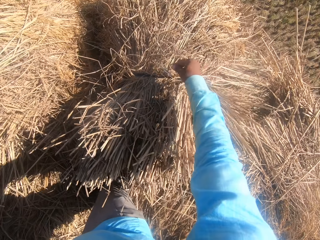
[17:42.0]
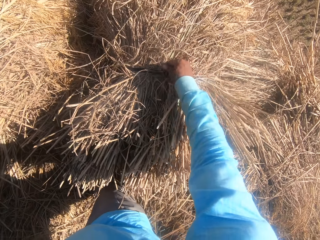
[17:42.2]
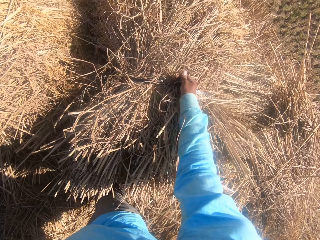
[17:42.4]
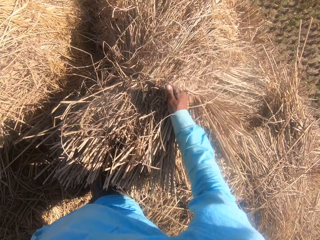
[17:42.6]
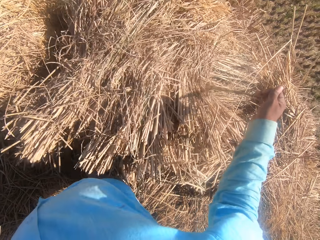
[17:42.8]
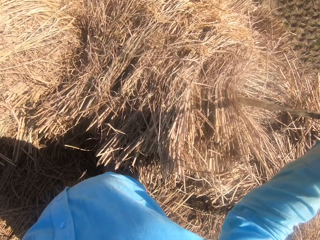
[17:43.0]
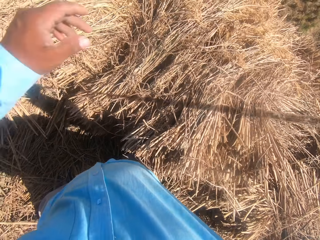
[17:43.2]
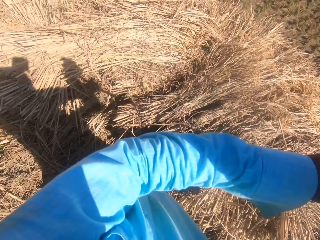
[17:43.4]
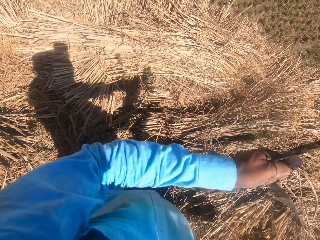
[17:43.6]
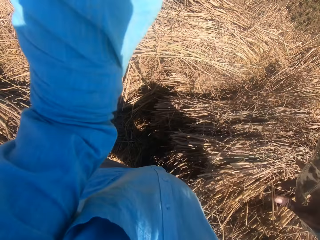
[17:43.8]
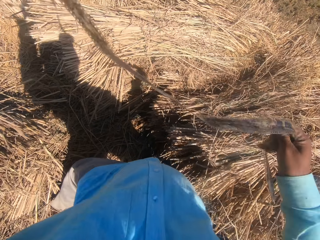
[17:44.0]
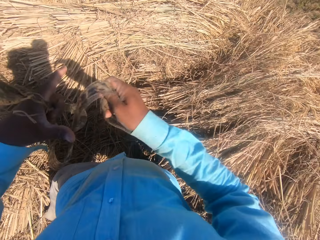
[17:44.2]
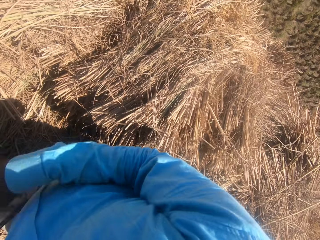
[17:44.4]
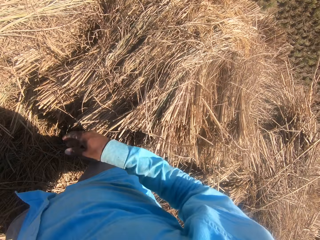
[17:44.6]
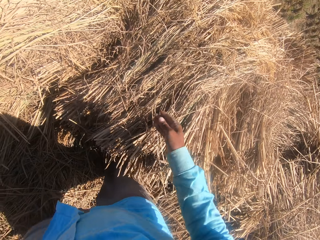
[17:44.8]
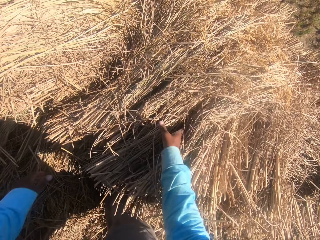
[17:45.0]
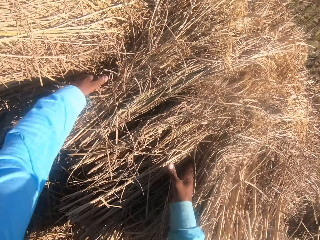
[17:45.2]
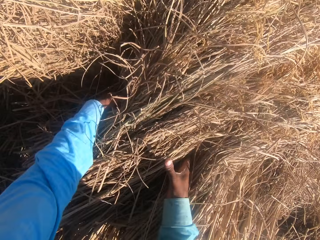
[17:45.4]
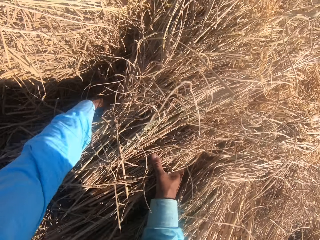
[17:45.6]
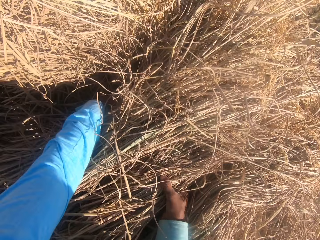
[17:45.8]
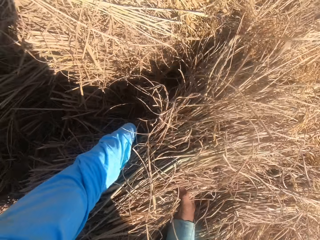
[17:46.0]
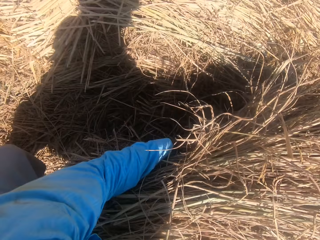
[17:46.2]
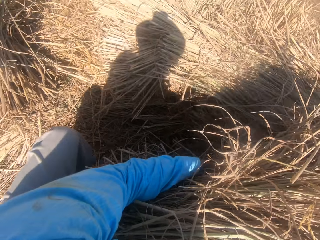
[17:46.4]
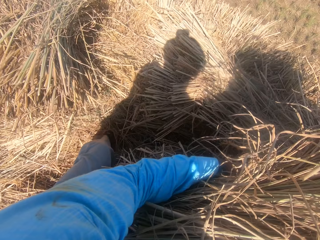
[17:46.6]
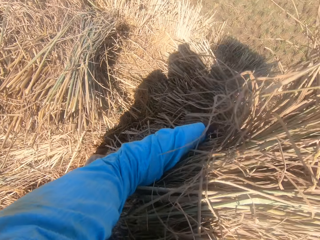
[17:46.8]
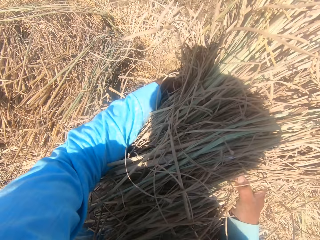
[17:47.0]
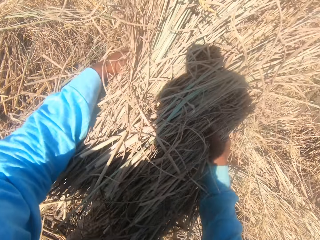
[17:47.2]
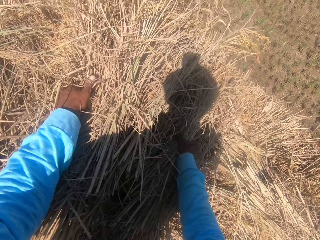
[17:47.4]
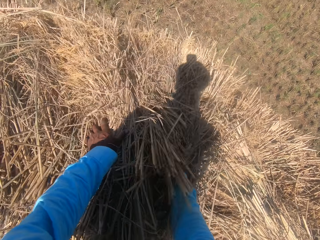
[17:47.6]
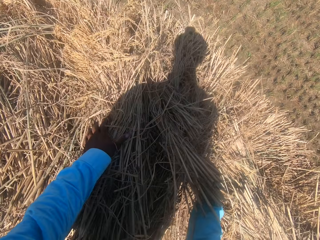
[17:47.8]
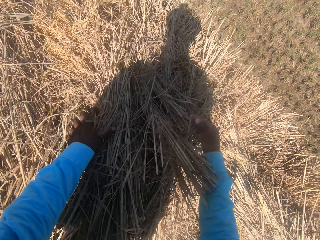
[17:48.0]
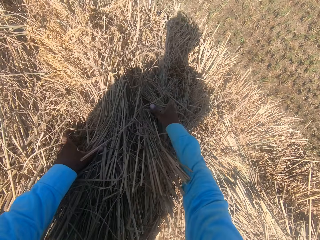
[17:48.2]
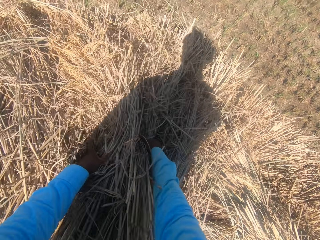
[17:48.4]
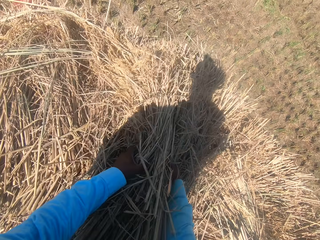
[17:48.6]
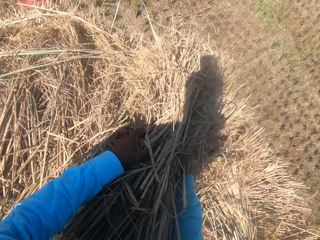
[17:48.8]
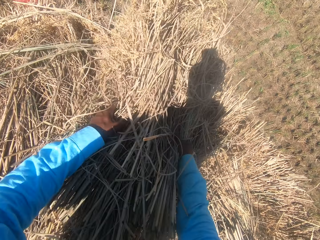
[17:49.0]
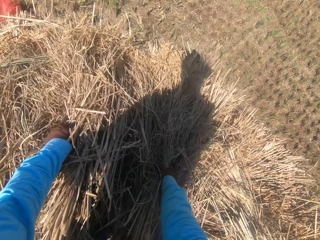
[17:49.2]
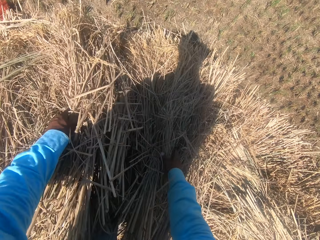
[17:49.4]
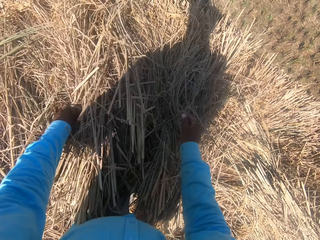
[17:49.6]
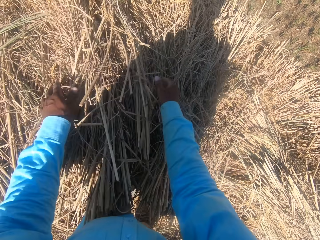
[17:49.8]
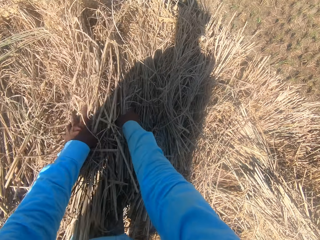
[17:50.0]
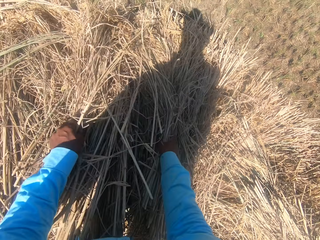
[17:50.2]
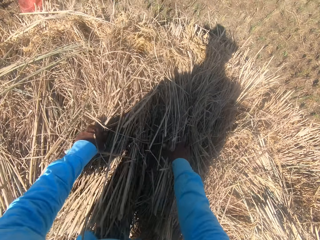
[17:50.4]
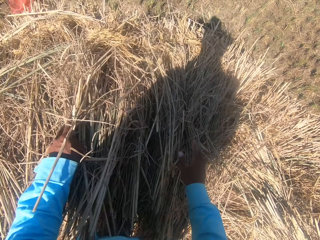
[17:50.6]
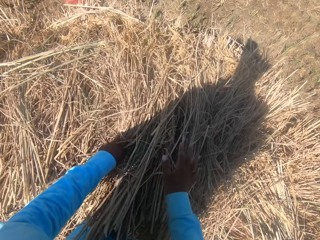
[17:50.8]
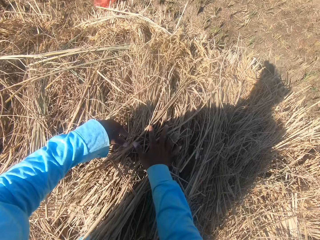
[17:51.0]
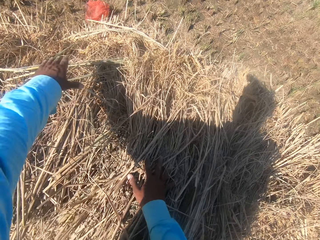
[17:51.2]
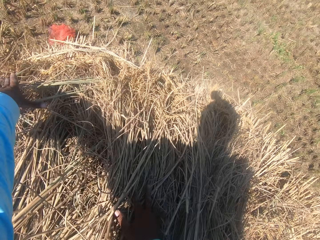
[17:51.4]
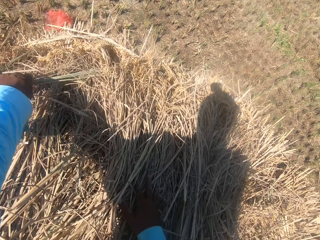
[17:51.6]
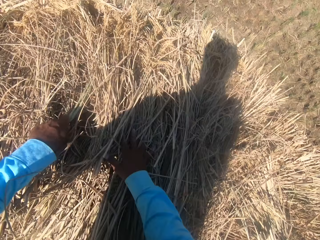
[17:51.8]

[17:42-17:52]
The camera wearer cuts a rope. They untie a bundle of straw. They pull the rope from the hay and hold the rope. They change the position of multiple straws with both hands. They hold the hay, pick hay from the other, place hay on the other, and spread hay on the other.

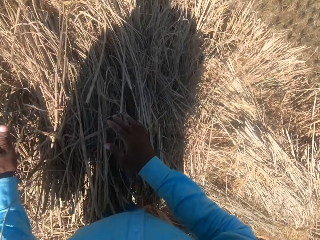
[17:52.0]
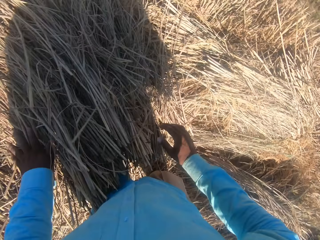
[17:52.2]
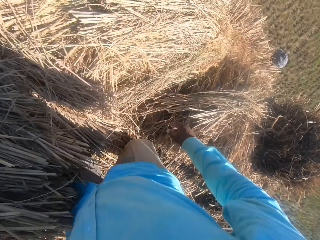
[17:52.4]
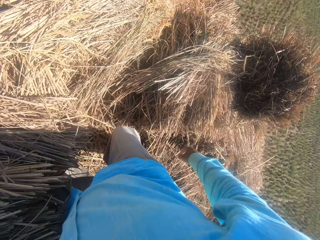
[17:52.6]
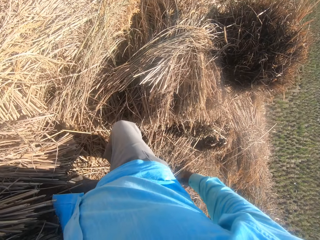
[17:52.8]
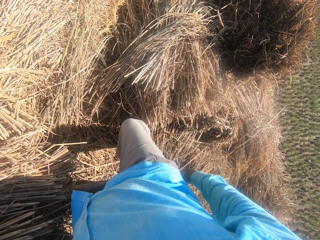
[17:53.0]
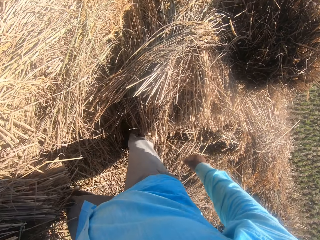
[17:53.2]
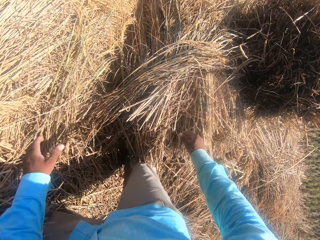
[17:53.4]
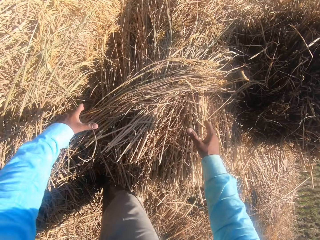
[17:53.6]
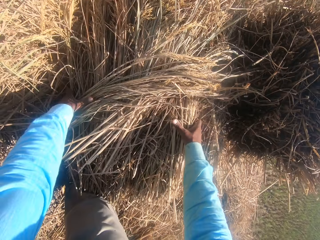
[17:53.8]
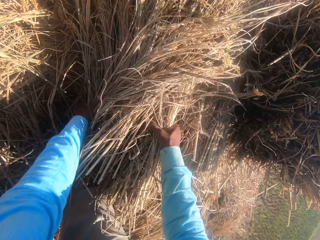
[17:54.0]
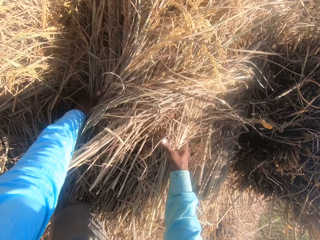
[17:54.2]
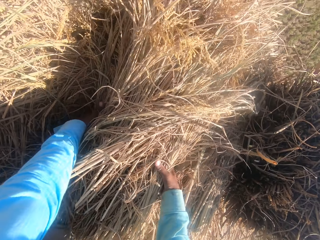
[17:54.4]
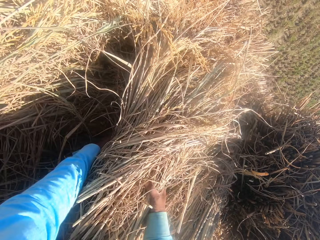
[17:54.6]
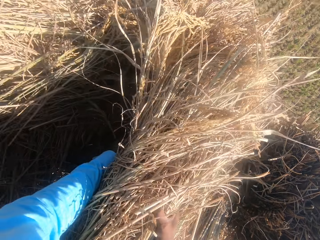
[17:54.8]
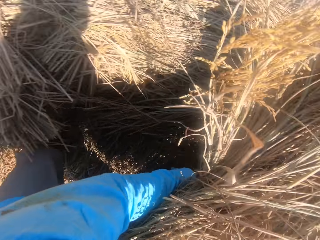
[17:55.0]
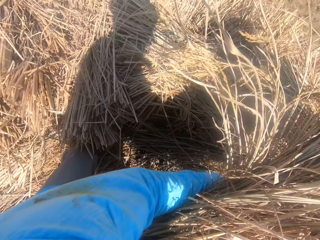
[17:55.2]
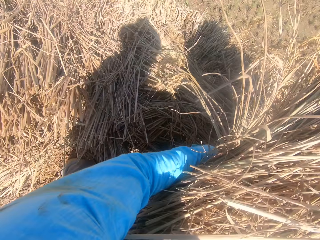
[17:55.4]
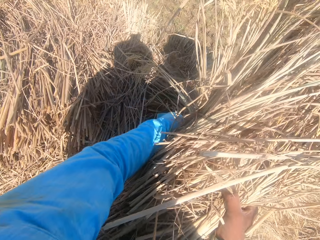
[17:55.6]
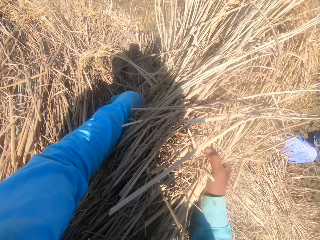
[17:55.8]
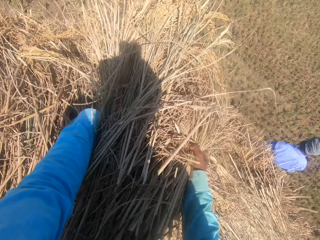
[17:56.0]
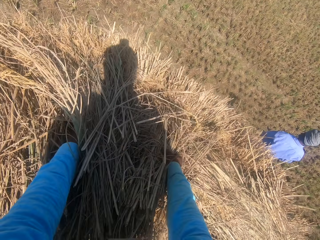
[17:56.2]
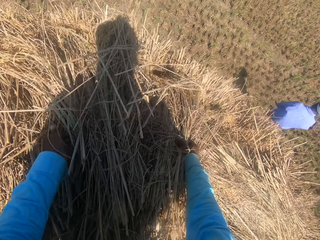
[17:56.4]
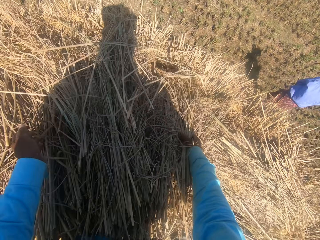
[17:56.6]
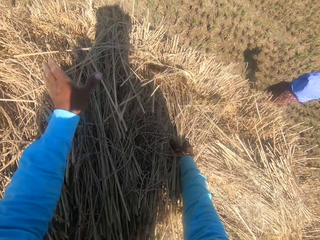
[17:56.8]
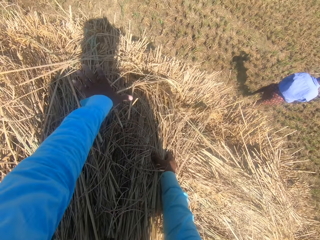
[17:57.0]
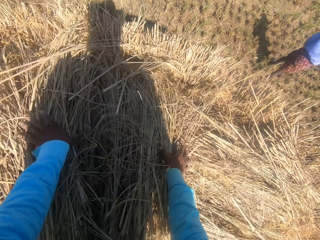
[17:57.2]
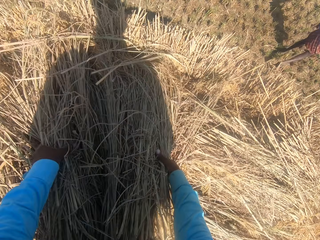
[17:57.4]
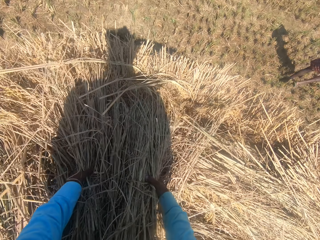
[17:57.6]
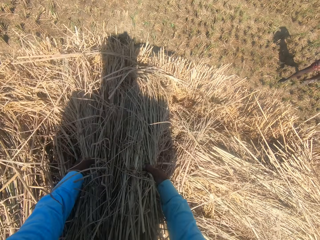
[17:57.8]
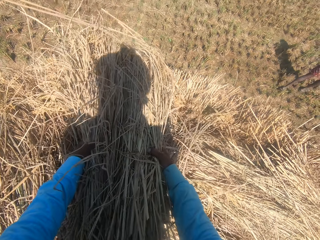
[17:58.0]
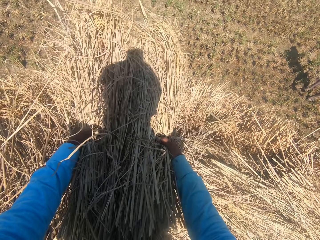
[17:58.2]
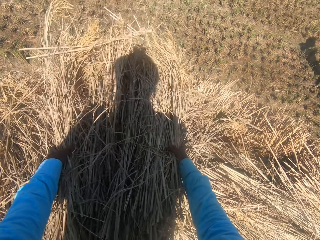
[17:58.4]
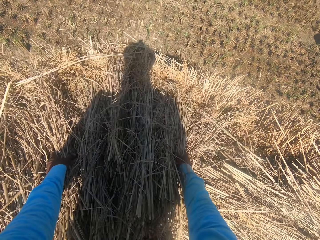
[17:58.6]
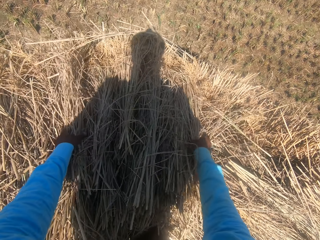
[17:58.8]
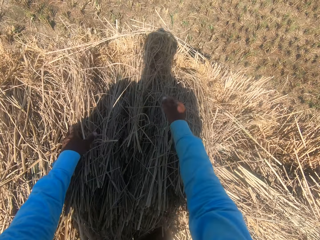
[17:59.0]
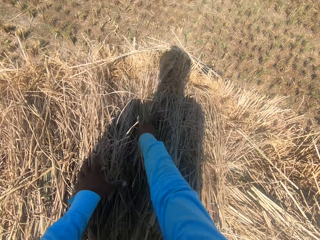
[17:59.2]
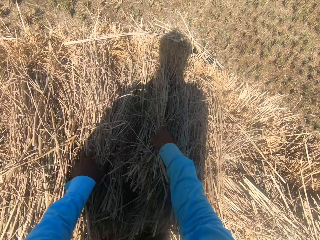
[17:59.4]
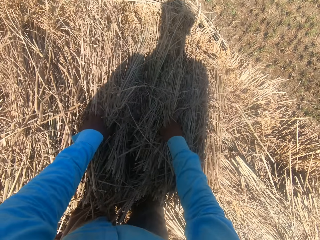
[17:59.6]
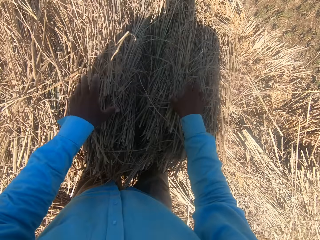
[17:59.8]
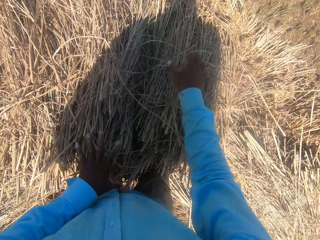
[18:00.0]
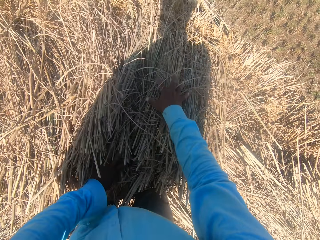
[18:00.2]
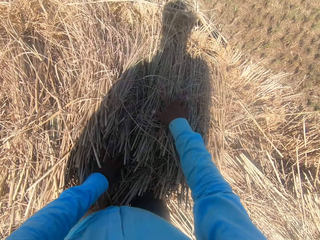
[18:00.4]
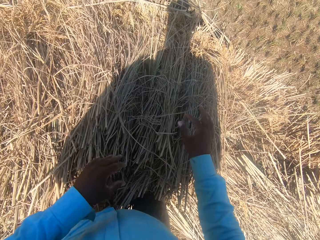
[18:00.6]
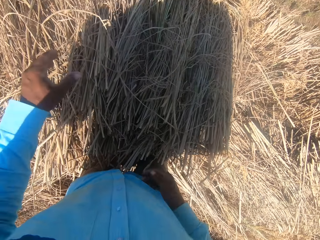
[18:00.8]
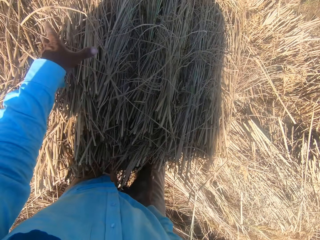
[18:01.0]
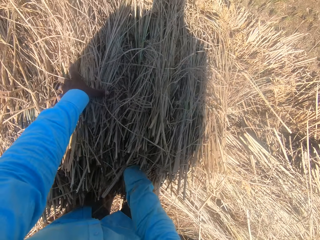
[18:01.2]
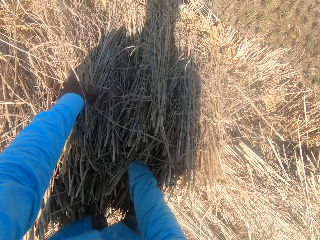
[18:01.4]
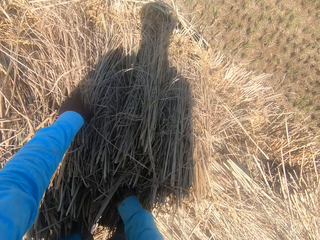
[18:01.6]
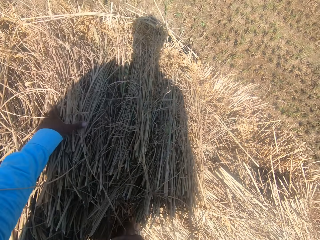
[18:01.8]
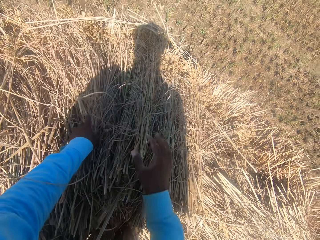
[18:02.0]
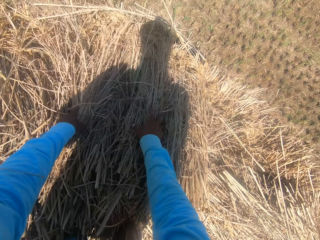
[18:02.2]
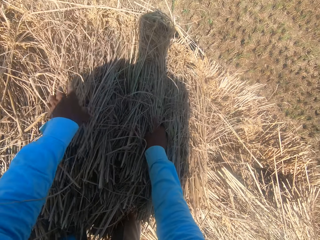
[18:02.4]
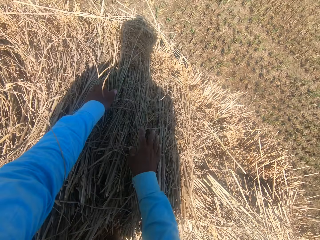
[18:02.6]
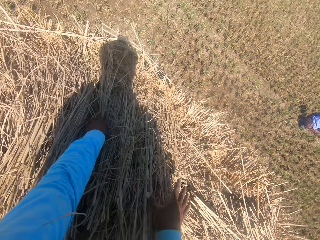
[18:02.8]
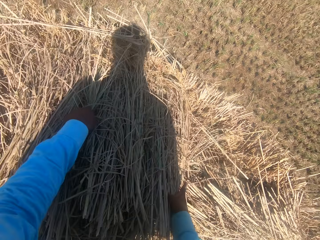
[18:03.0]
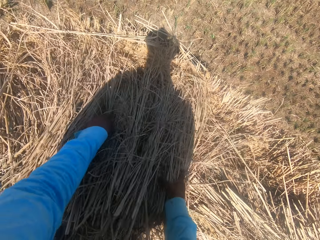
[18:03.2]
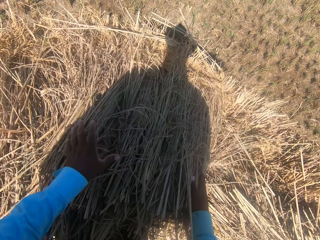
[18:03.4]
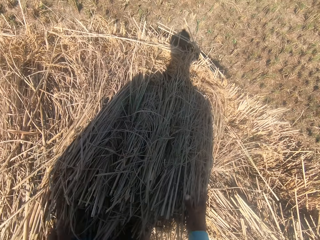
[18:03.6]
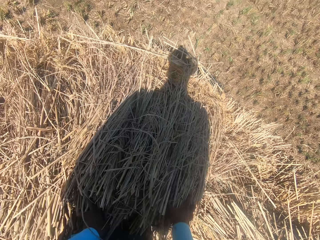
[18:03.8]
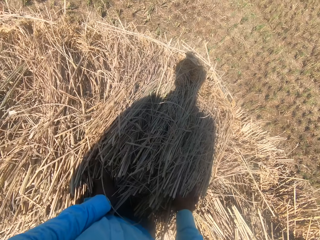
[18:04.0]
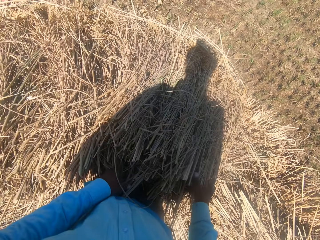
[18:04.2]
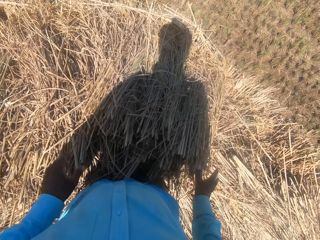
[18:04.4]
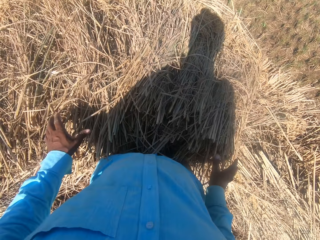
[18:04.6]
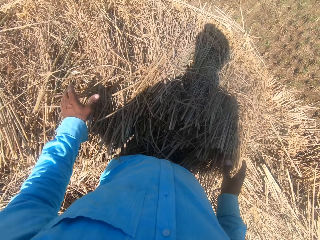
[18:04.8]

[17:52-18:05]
The camera wearer holds the hay, places hay on the other, and turns to the right. They change the position of multiple straws with both hands. They hold the hay, lift hay from the other, and place hay on the other. A man walks forward. The camera wearer lifts hay from the other and places hay on the other. They spread hay on the other, touch the hay, and spread hay on the other.
